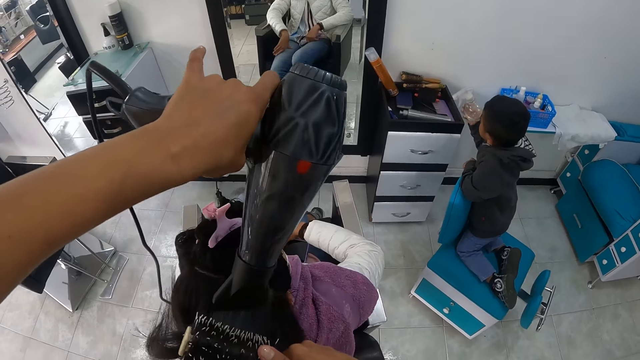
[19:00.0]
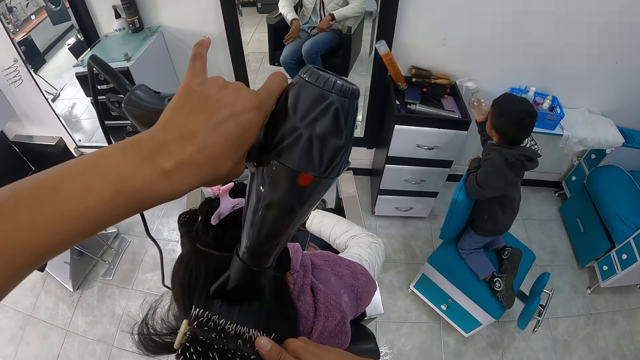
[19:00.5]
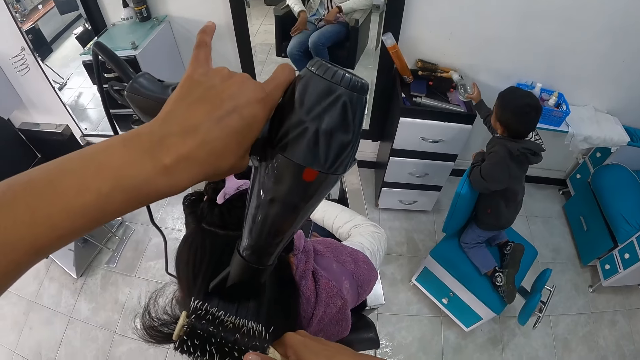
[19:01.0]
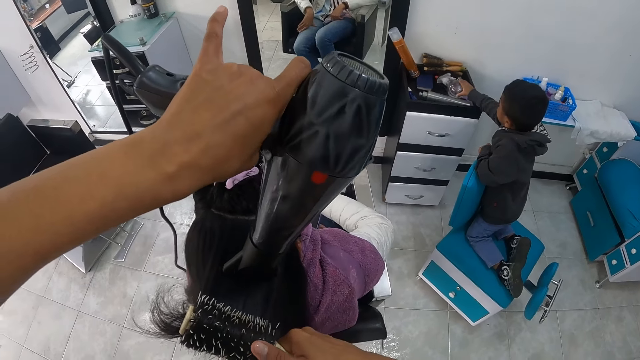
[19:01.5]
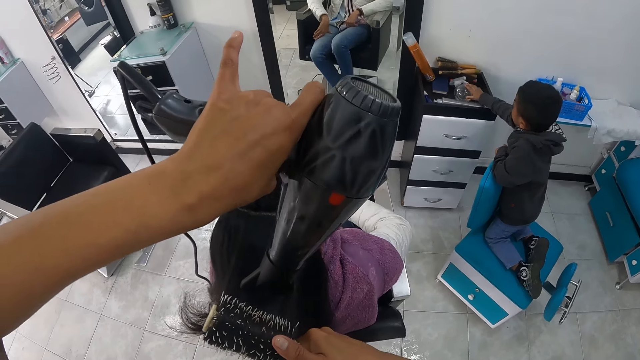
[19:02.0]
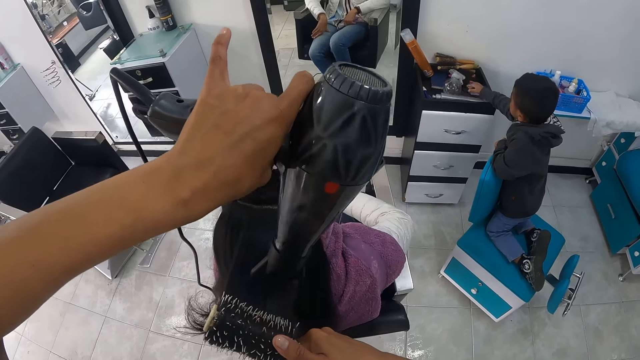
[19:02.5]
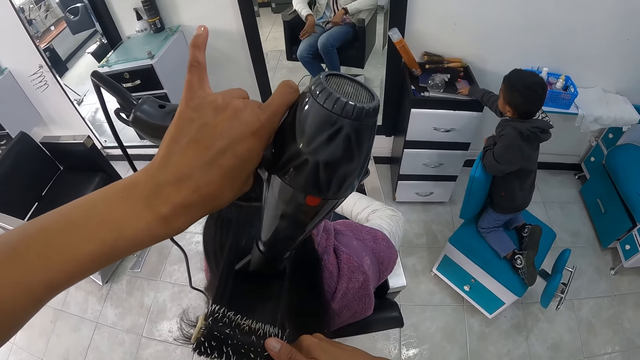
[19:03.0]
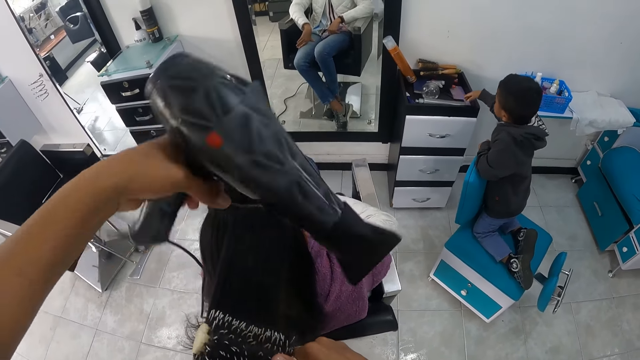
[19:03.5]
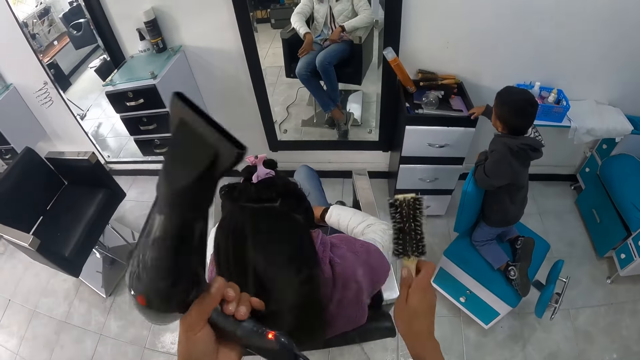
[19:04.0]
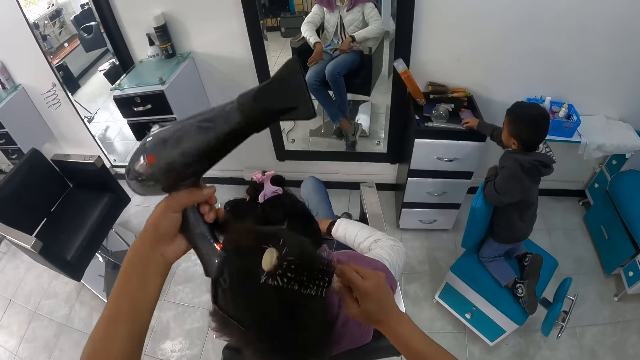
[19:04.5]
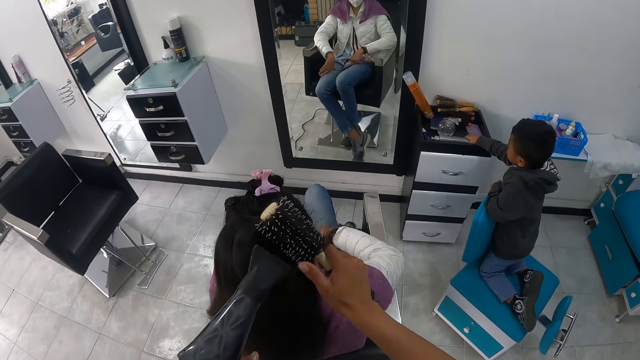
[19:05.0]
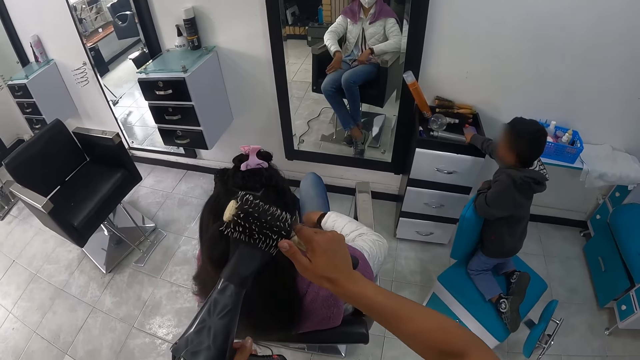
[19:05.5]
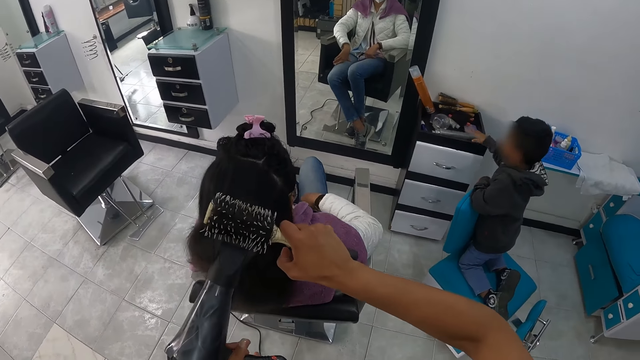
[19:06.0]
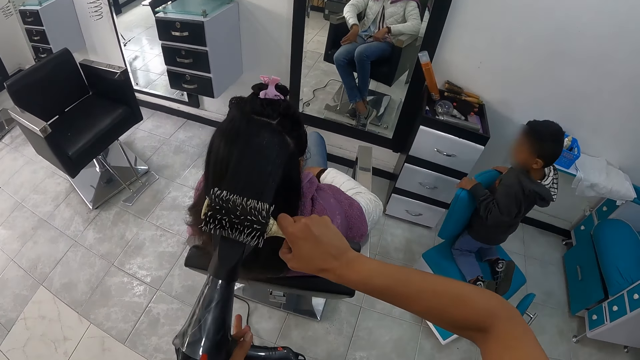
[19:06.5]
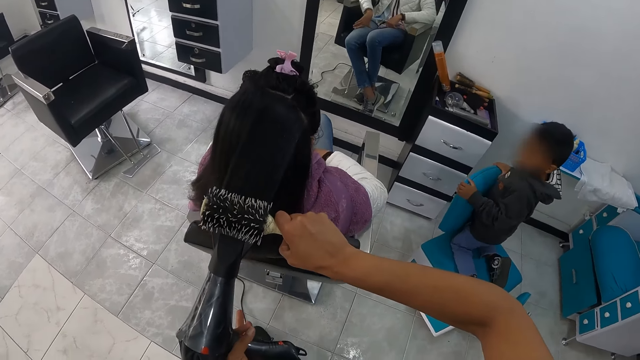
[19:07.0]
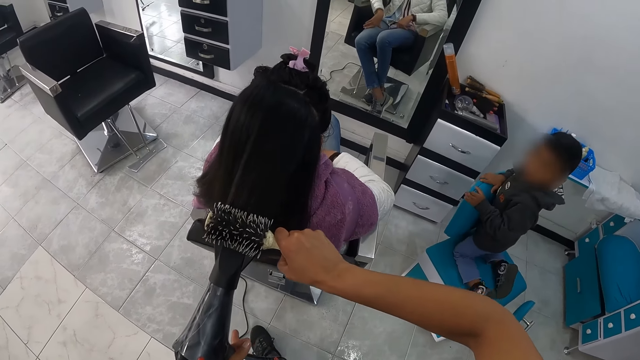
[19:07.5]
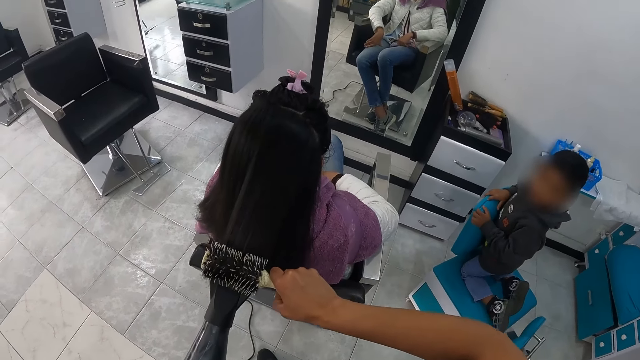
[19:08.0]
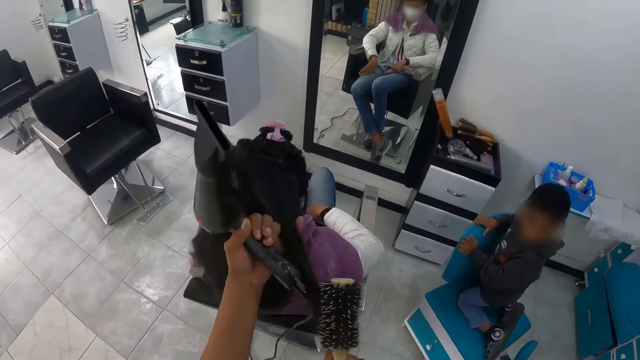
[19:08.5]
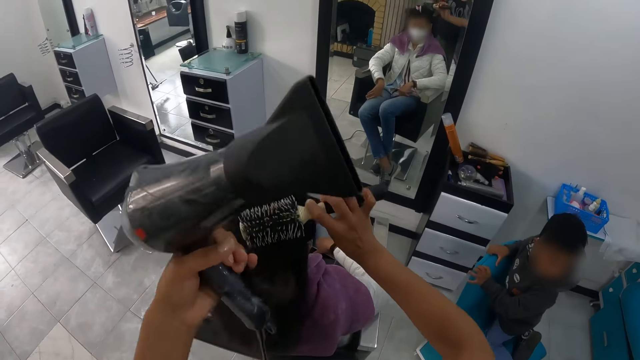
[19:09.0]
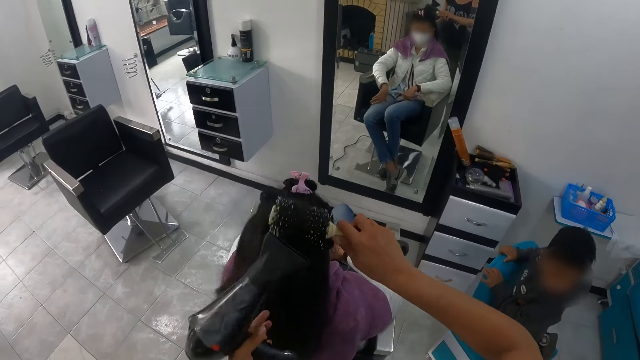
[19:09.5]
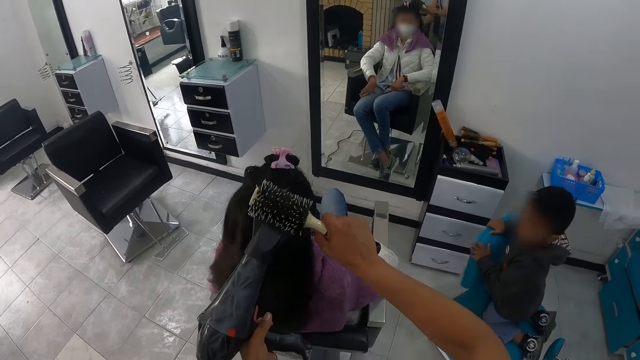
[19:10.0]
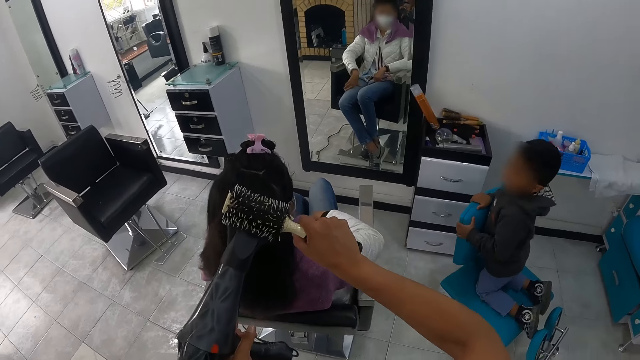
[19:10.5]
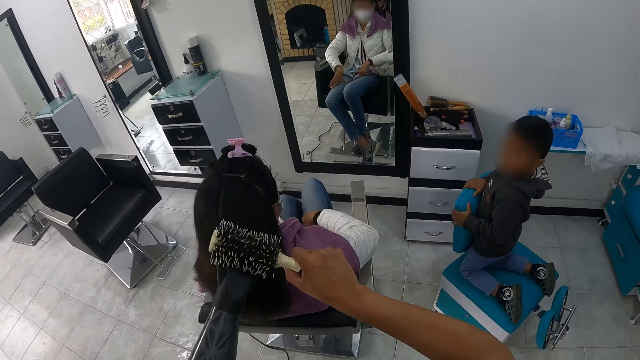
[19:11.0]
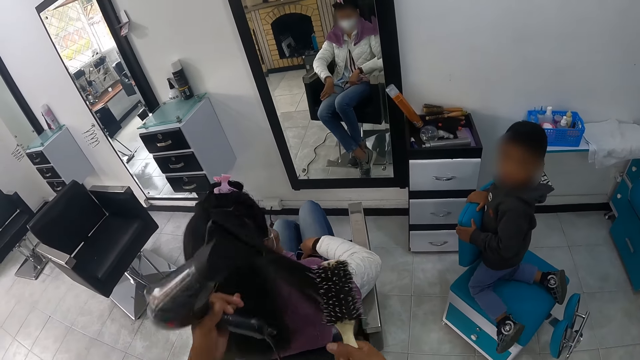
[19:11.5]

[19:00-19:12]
The boy drops the spray on the cupboard with his right hand. He touches items on the surface. He looks at the camera wearer.

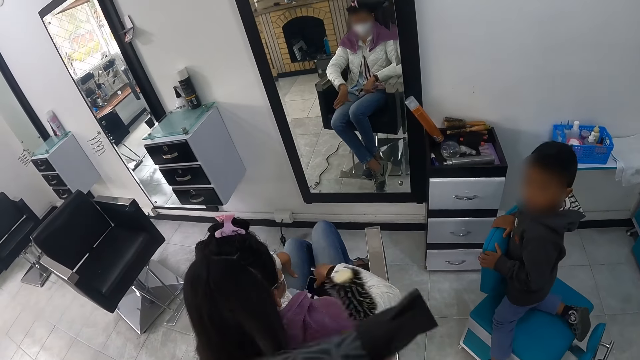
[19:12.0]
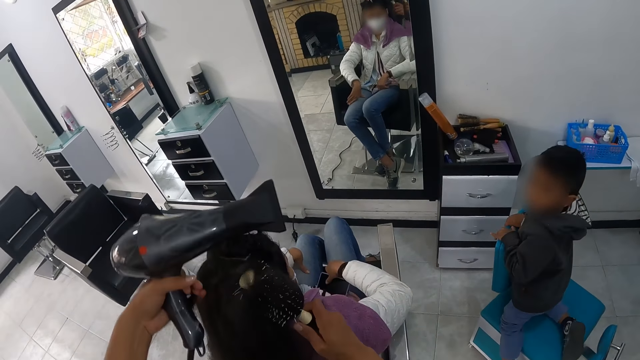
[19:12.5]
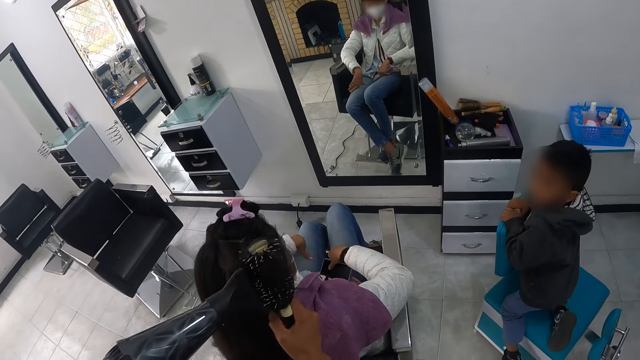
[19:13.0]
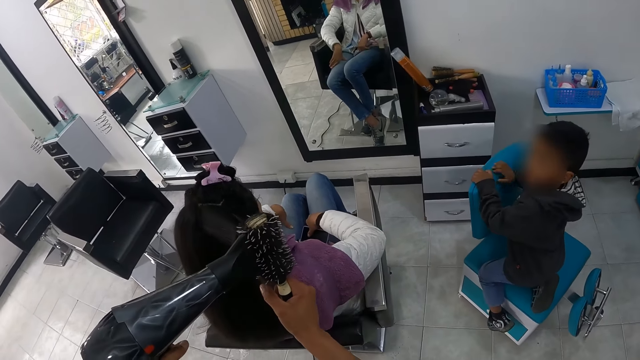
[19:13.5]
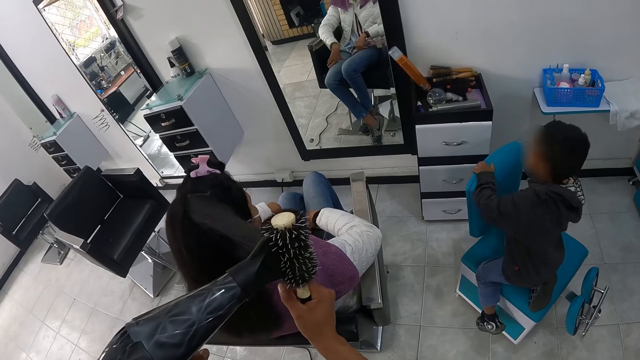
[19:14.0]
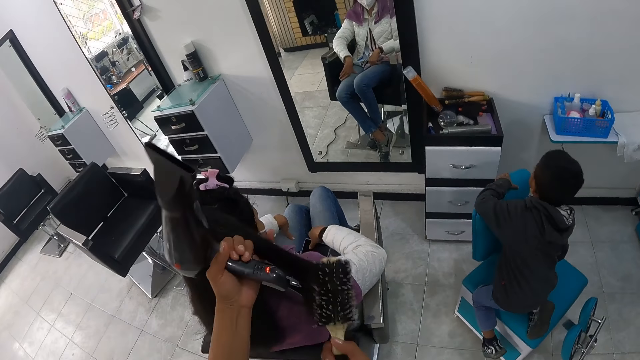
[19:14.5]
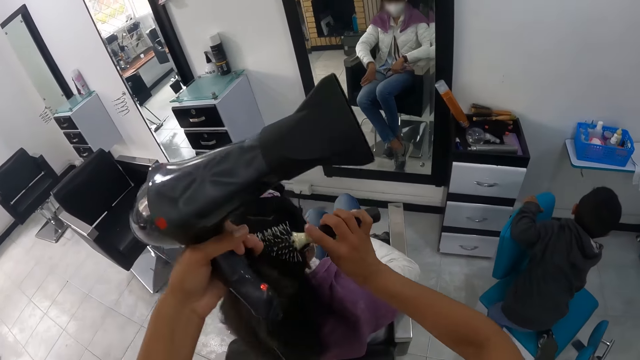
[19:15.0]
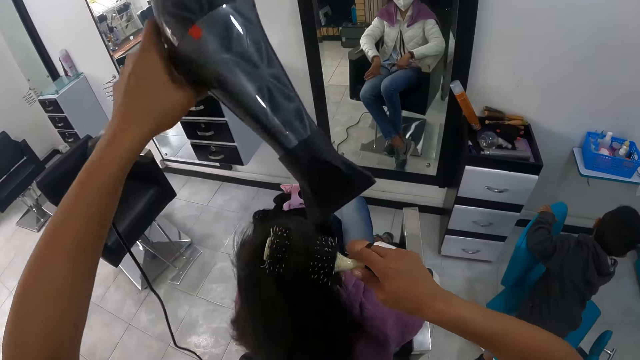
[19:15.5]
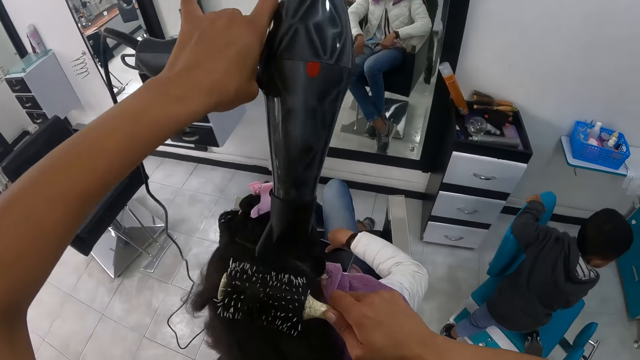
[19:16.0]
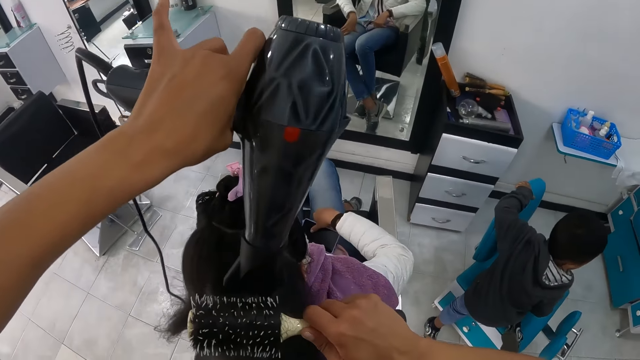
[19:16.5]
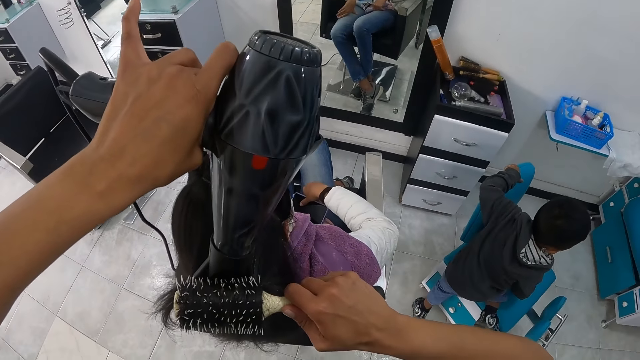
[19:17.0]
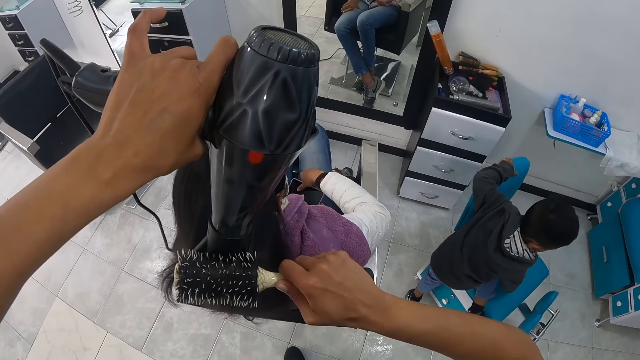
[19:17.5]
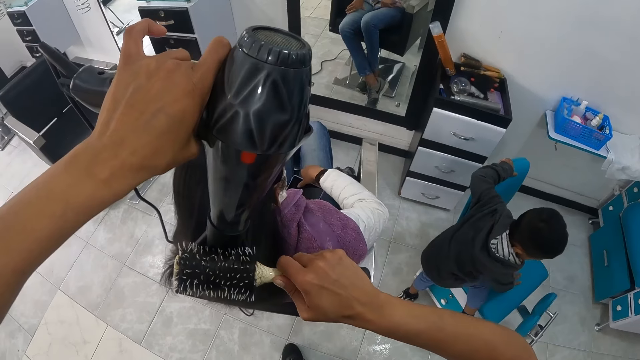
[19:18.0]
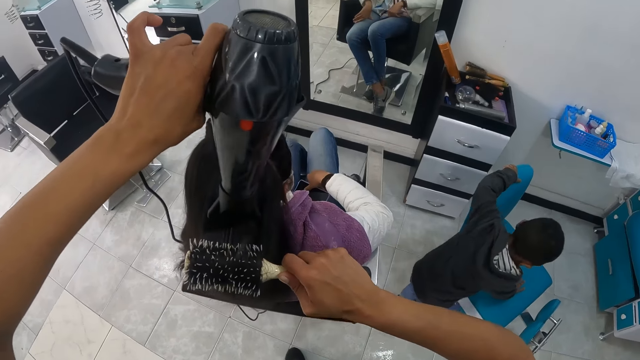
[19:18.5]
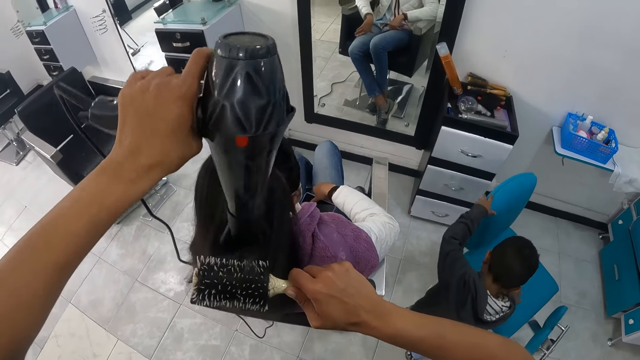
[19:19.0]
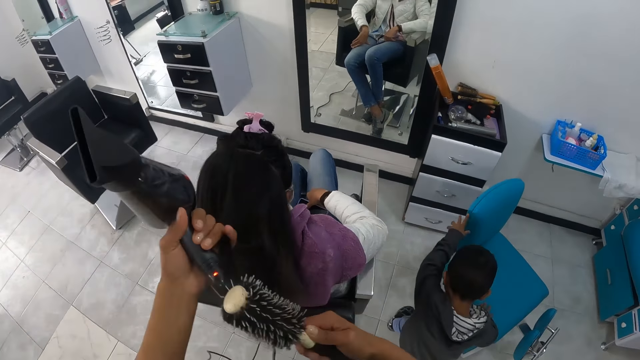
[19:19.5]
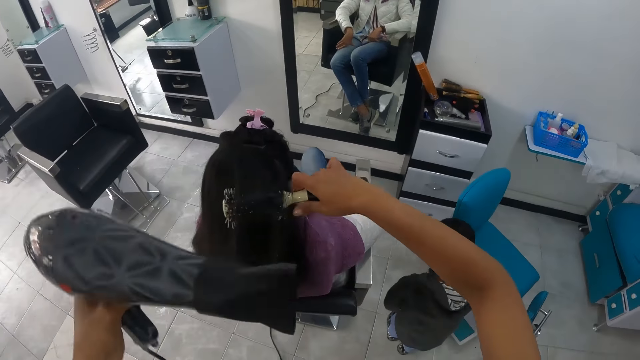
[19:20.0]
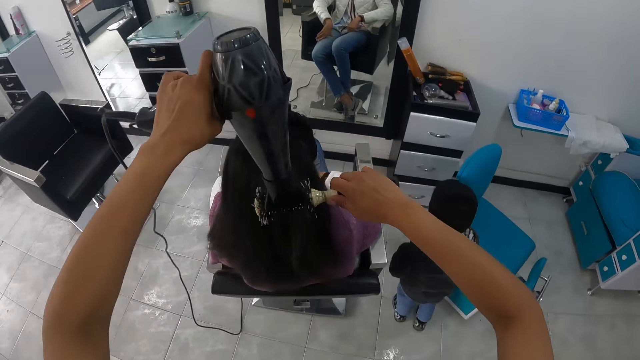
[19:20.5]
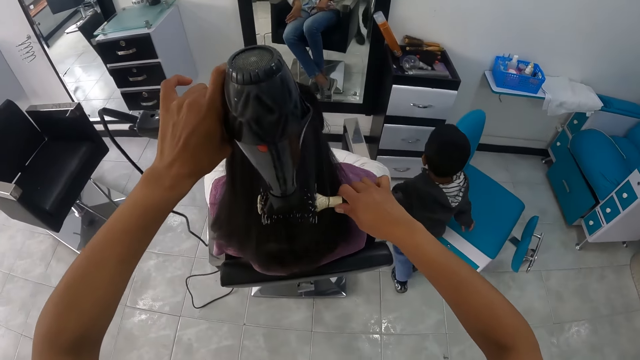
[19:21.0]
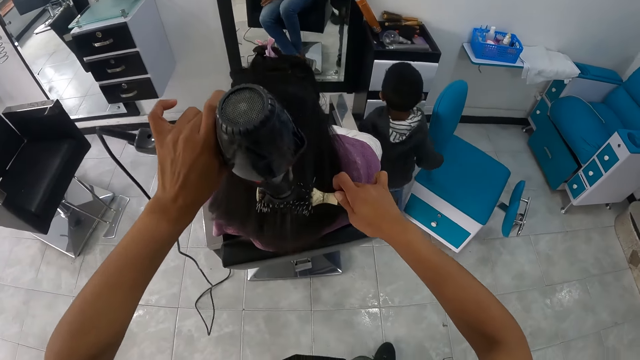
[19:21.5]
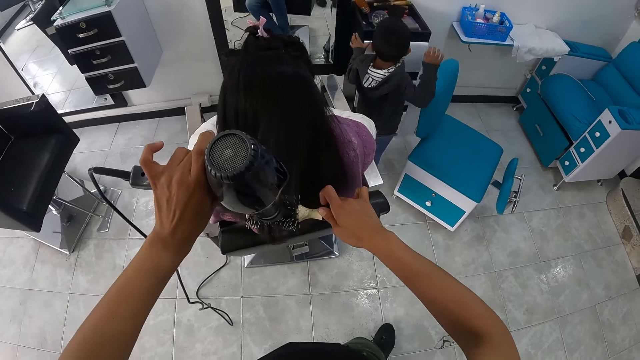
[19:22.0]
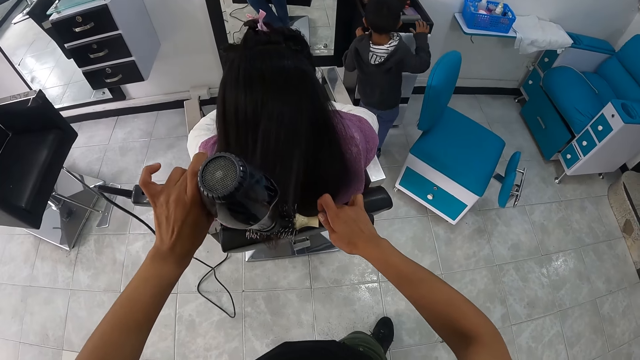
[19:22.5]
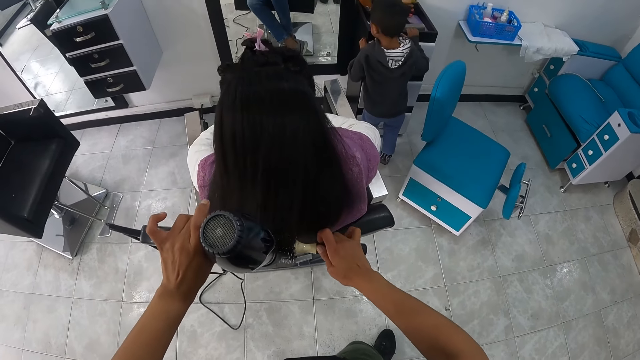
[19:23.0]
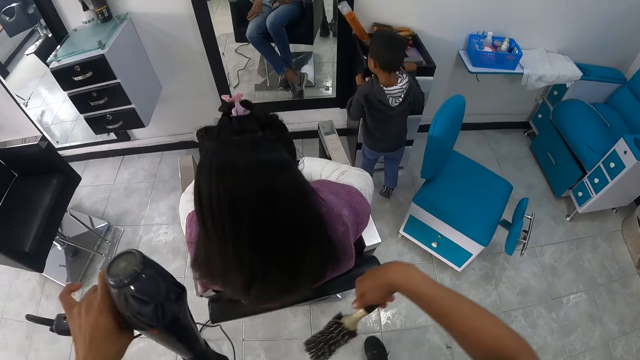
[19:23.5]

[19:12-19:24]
The boy steps down, walks to the safe locker and touches the safe locker.
